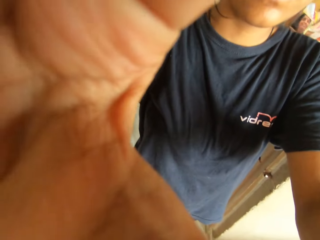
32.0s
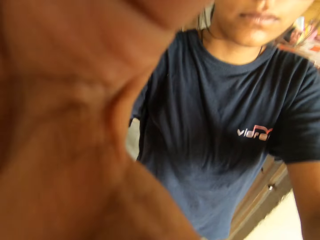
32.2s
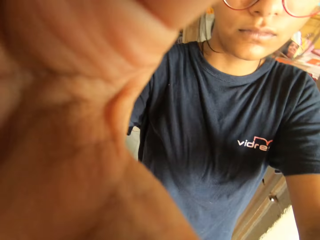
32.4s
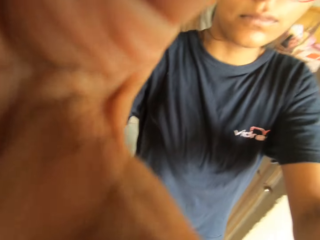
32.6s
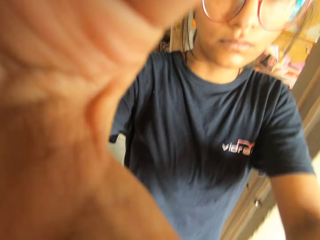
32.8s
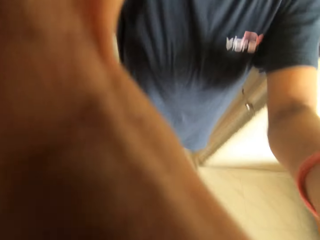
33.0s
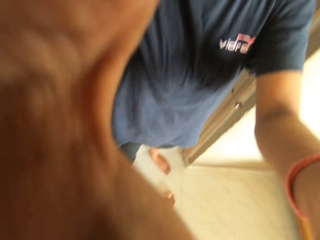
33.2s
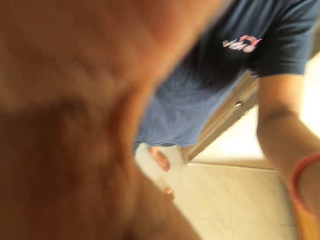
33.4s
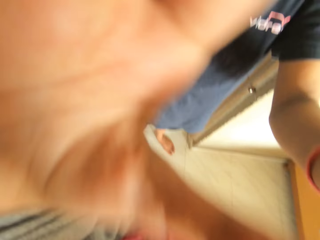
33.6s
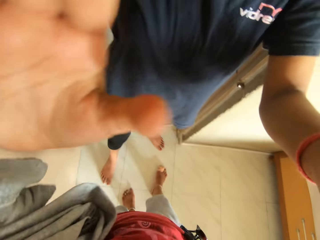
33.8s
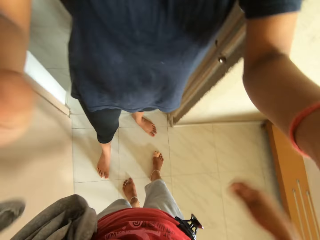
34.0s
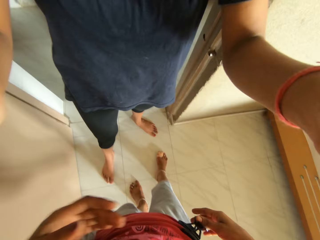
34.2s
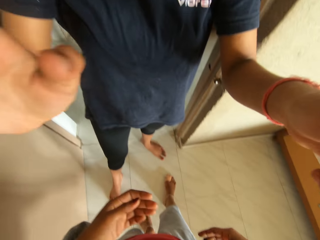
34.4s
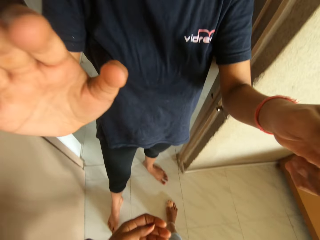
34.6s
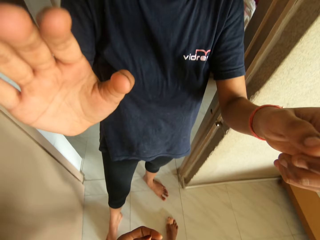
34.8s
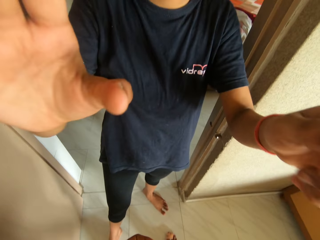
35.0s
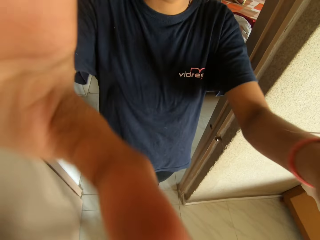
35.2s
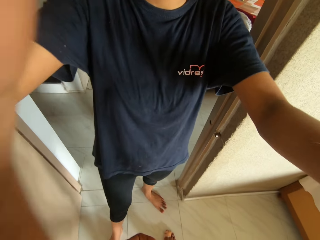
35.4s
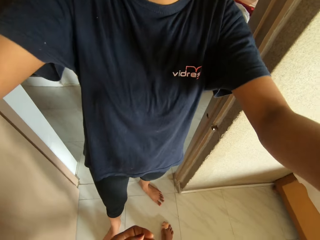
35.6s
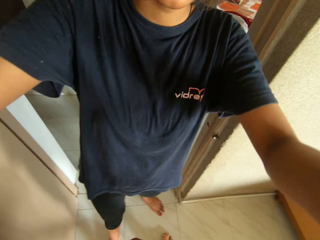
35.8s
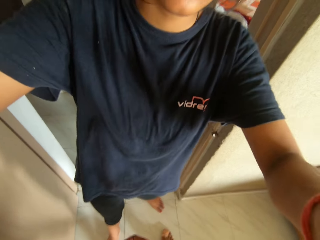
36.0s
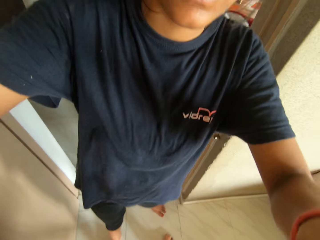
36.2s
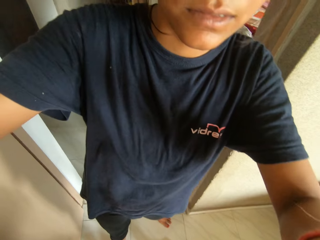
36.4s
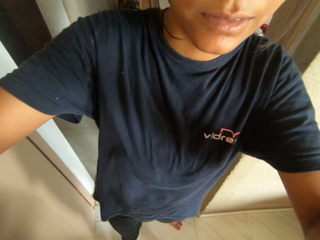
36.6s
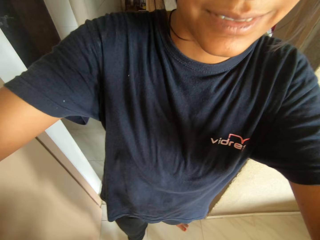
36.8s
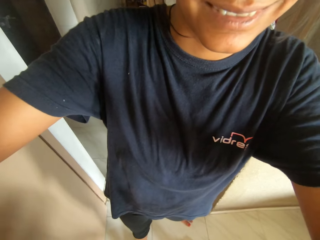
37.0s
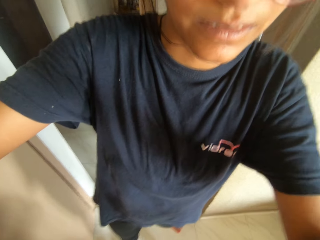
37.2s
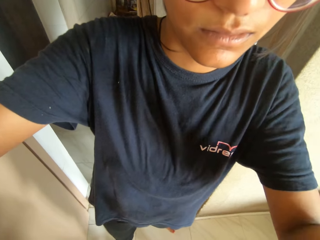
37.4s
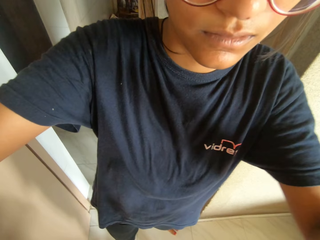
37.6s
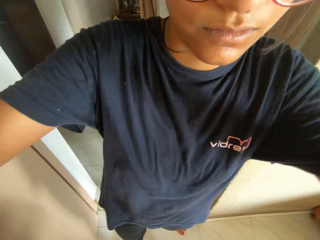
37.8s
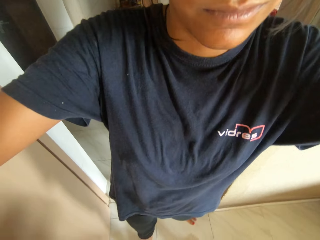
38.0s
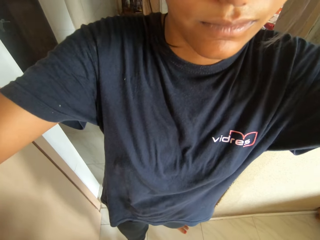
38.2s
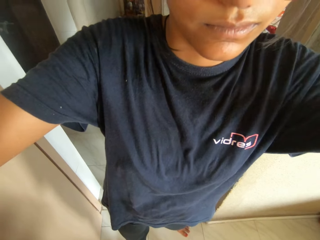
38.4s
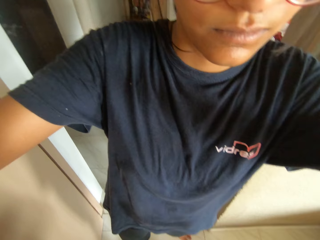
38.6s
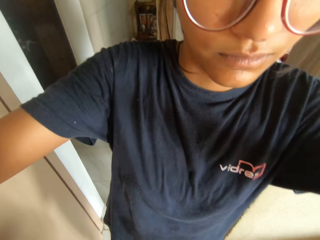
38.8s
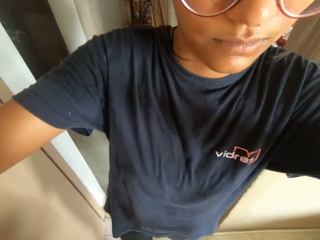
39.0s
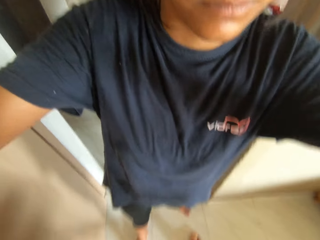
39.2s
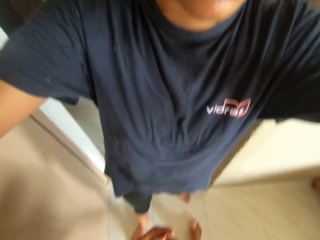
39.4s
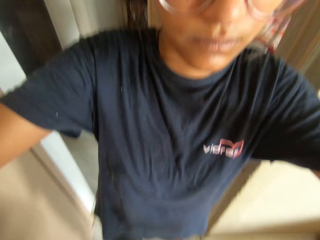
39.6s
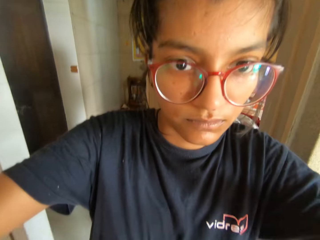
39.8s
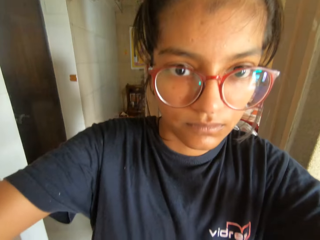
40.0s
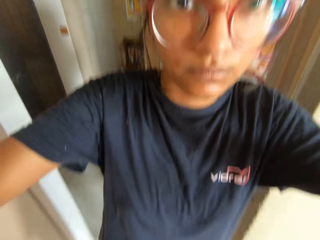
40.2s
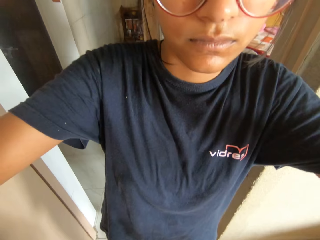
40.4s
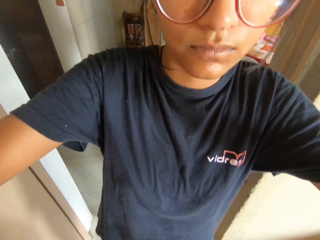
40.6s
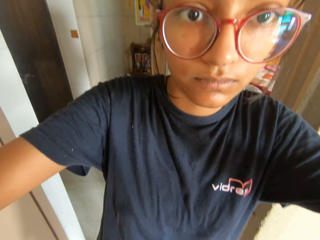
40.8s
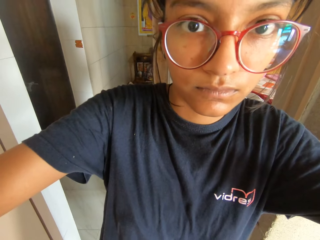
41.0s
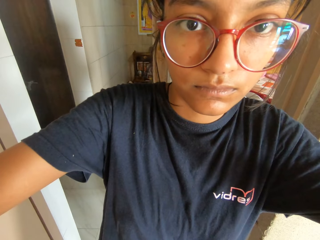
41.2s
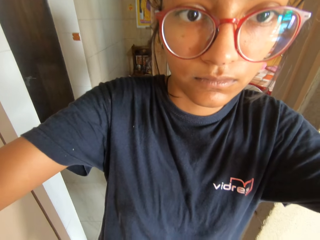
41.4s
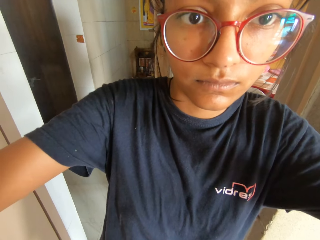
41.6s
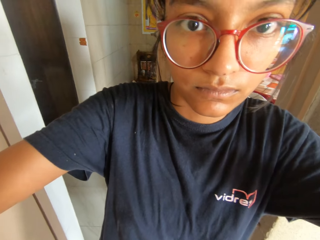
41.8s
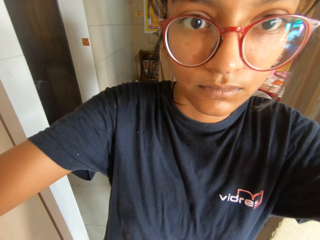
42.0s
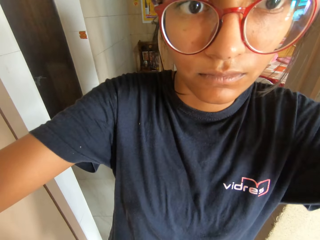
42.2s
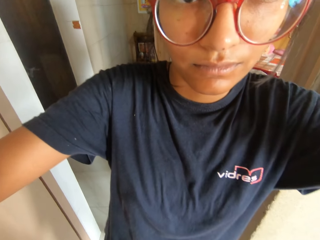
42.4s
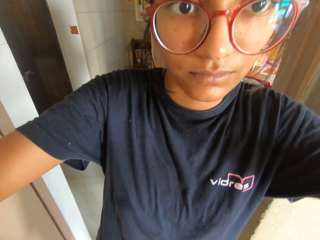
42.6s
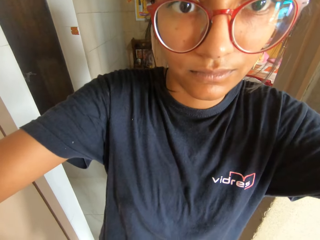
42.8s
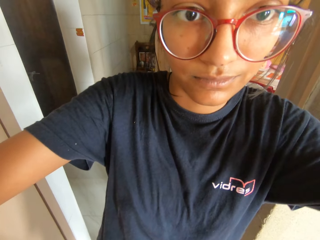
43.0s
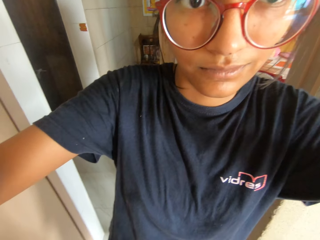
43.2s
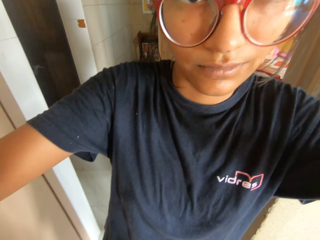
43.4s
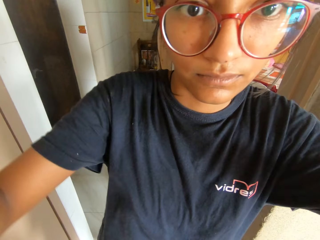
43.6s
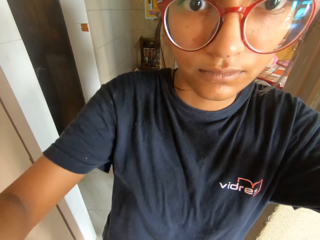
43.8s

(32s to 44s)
A woman handles a camera.

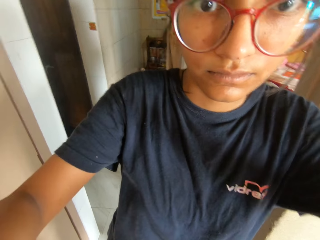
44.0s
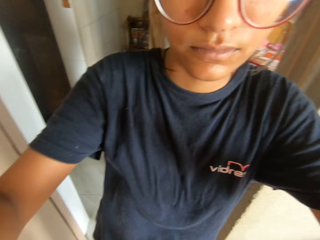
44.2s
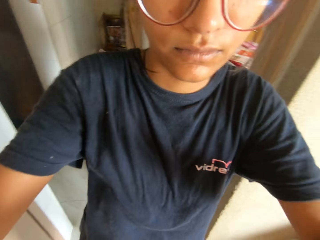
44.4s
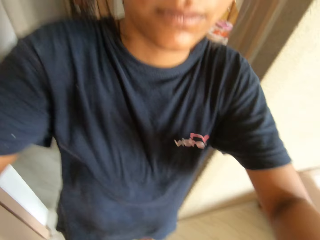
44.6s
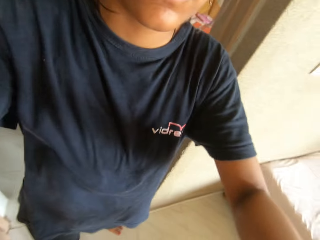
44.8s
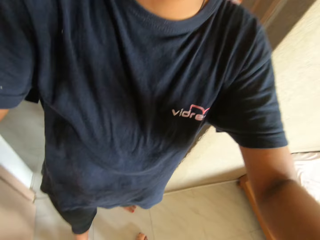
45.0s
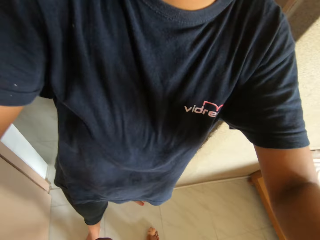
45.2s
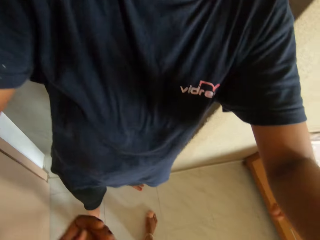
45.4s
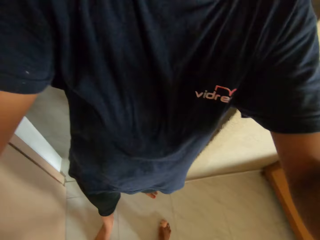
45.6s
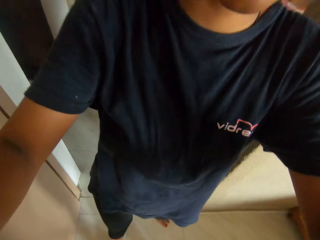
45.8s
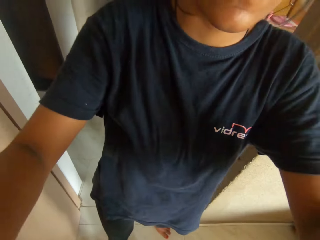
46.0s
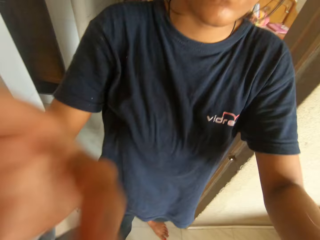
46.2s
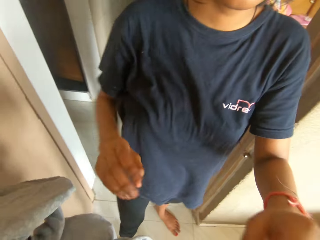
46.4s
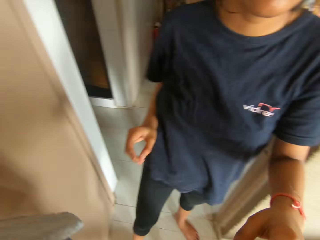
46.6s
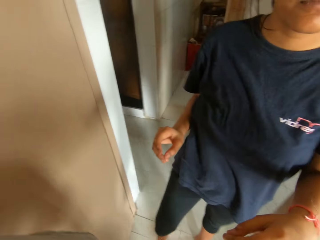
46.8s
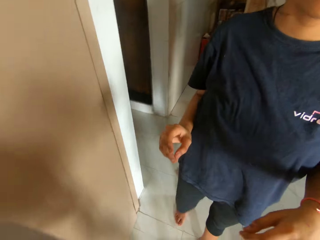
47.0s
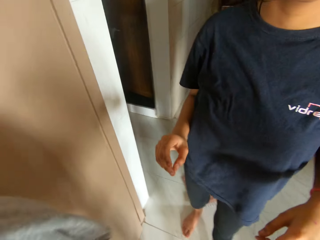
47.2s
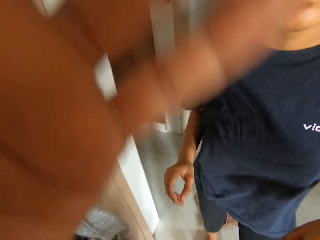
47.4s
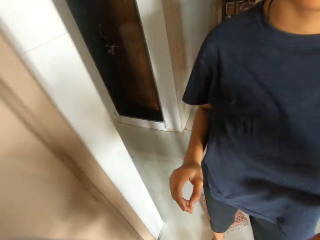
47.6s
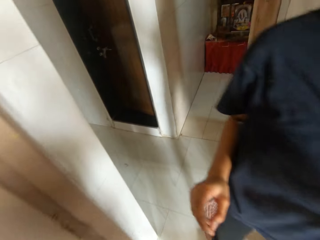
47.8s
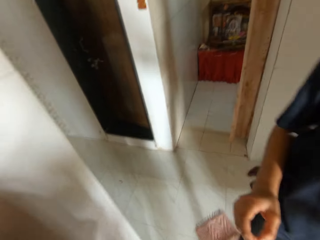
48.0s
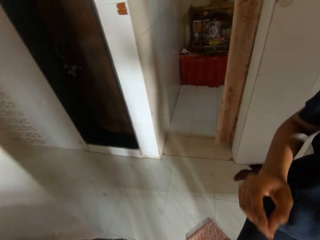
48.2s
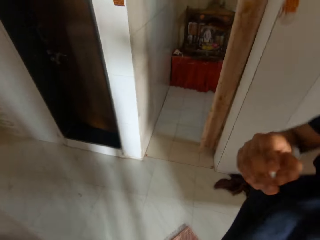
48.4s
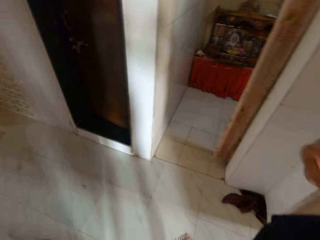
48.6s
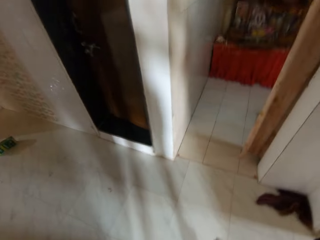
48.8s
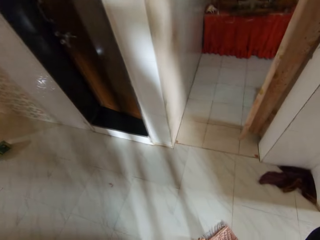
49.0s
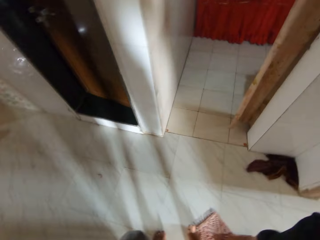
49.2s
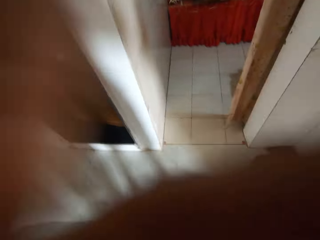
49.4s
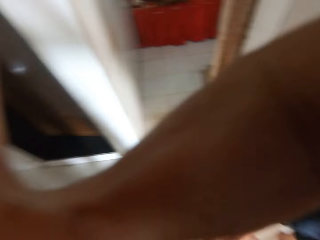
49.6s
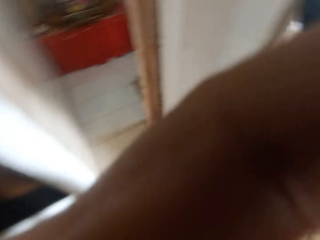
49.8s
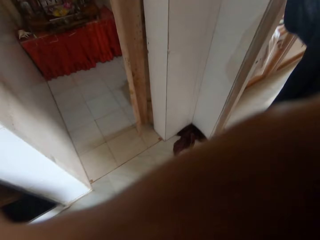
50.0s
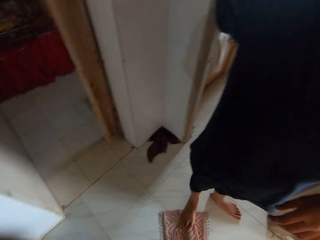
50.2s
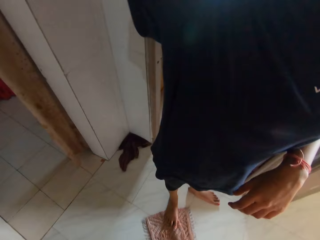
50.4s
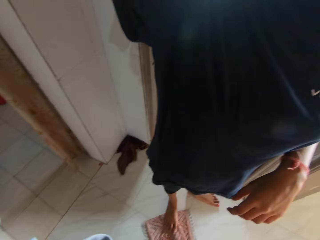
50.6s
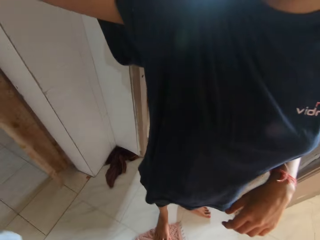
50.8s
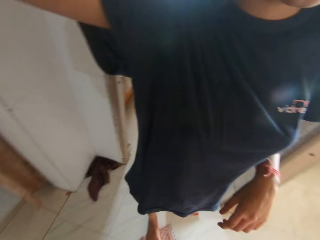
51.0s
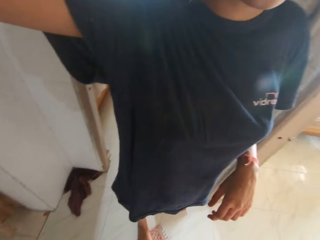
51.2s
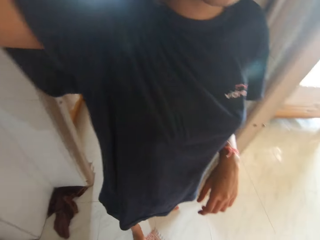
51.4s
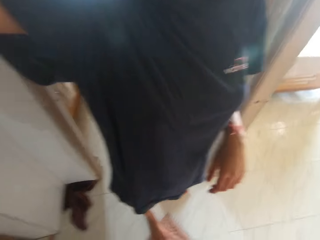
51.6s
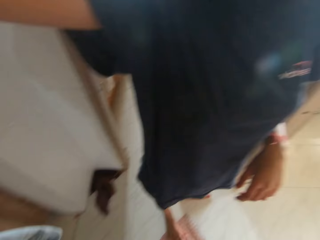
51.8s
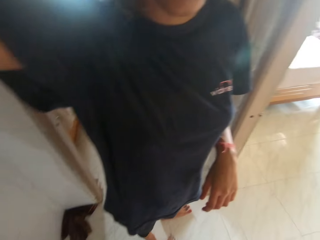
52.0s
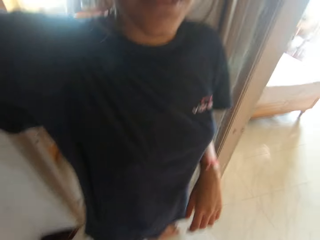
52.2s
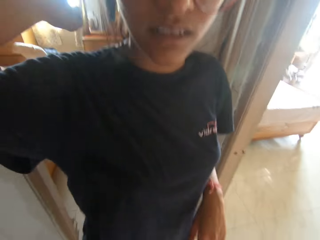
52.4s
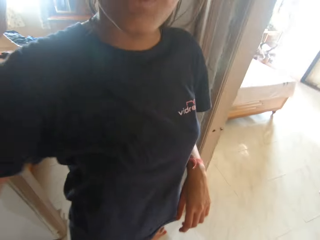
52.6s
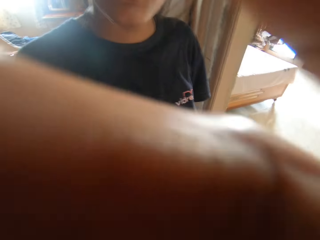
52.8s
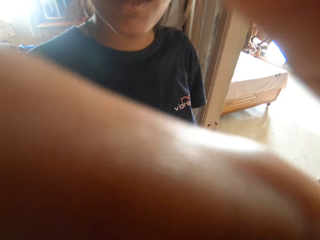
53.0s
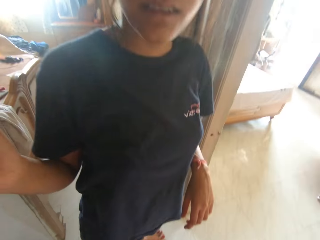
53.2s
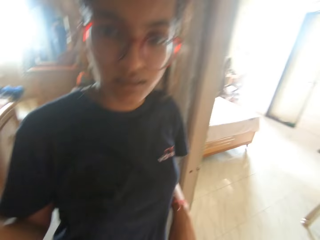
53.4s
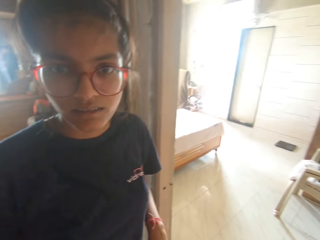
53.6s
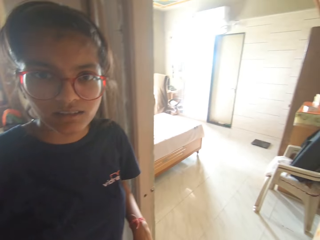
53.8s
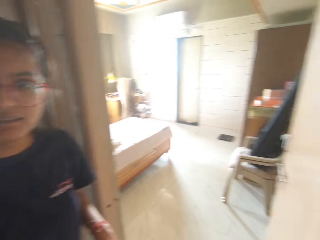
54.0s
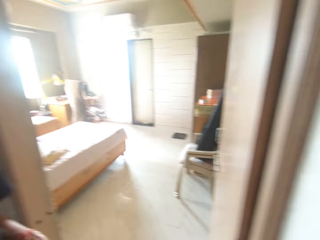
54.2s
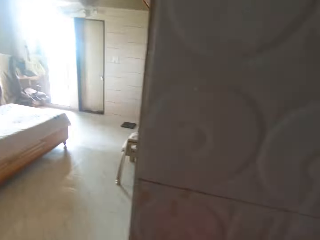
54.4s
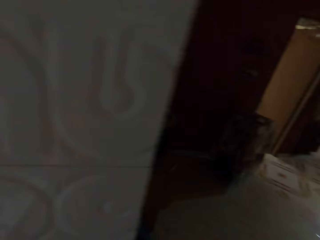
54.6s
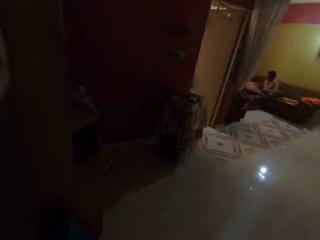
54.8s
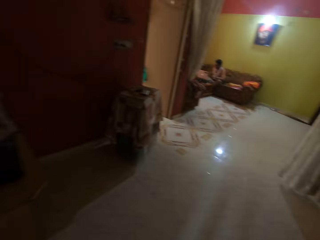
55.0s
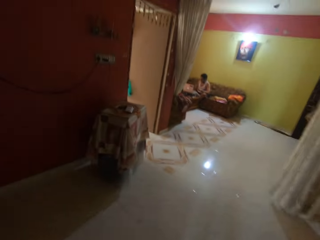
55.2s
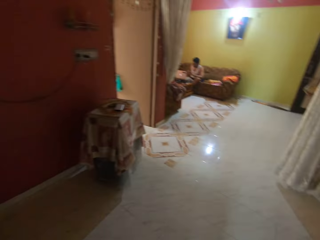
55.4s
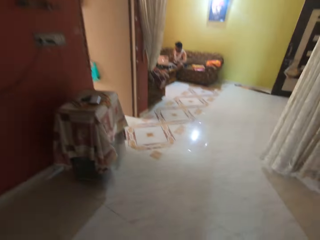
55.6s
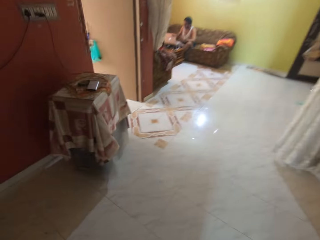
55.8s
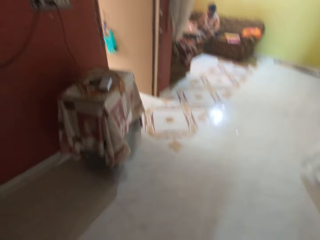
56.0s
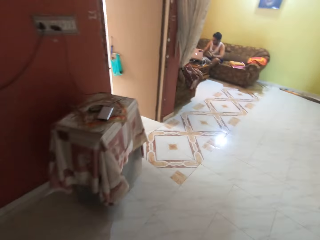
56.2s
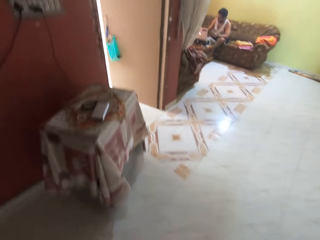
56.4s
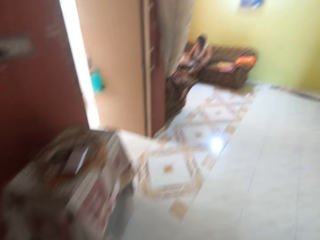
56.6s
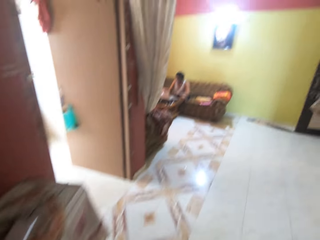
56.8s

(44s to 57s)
The camera wearer interacts with a woman. She adjusts the camera head strap on her head with her left hand. She adjusts the camera head strap on her head with her right hand. She handles the camera. She walks to the kitchen.
